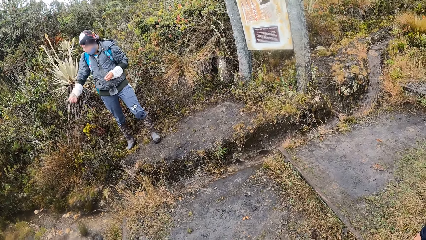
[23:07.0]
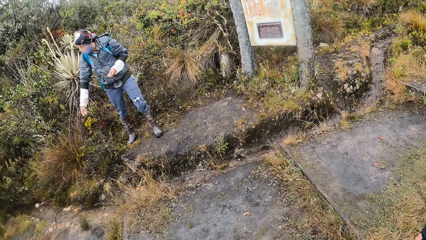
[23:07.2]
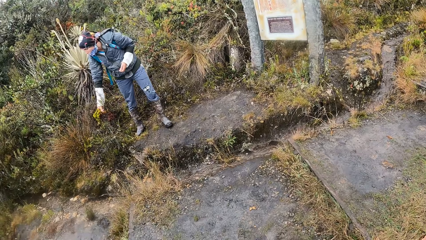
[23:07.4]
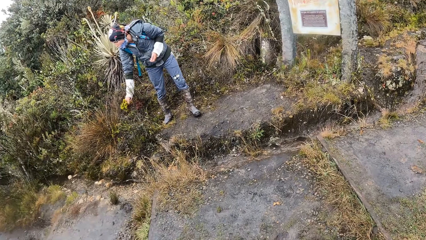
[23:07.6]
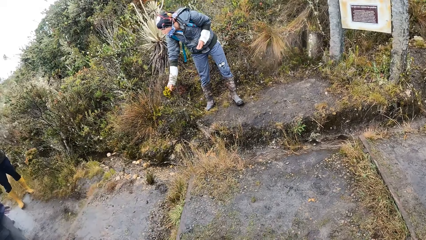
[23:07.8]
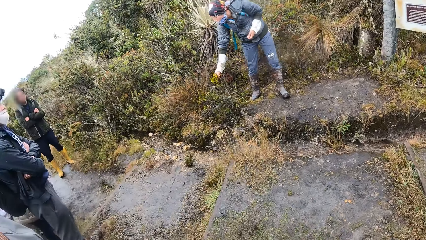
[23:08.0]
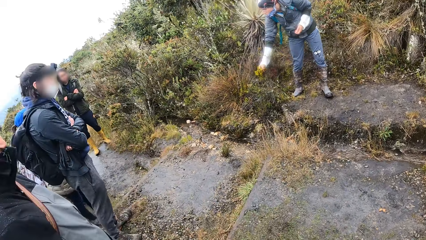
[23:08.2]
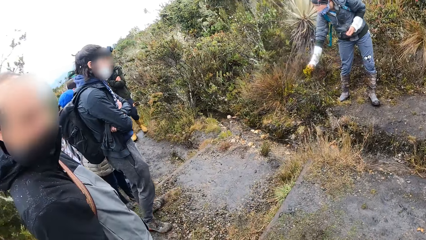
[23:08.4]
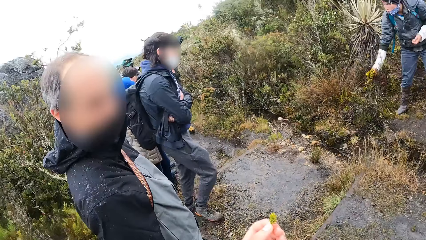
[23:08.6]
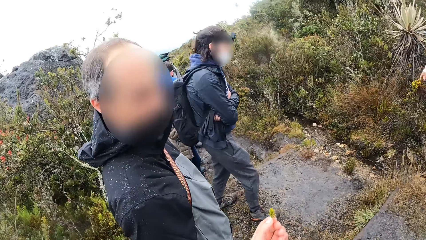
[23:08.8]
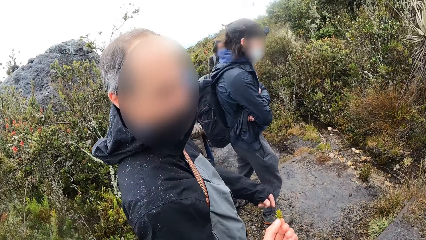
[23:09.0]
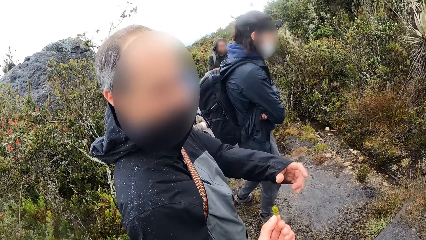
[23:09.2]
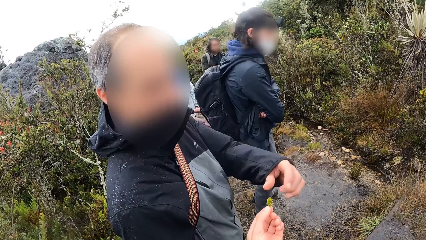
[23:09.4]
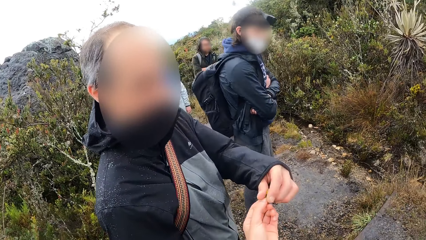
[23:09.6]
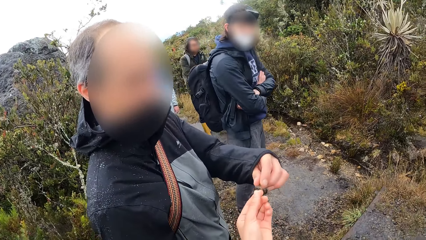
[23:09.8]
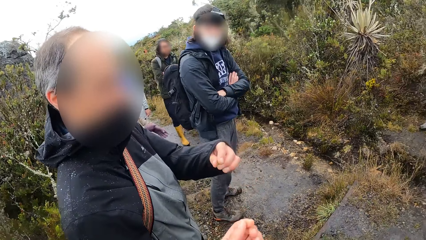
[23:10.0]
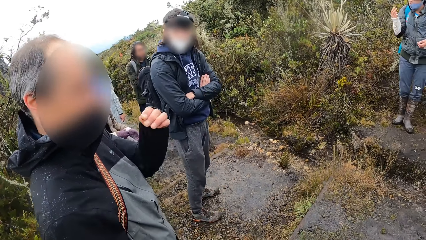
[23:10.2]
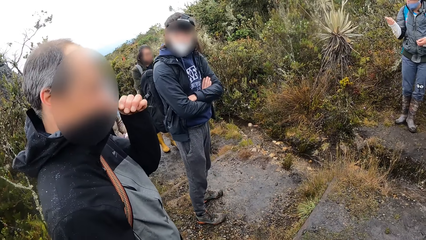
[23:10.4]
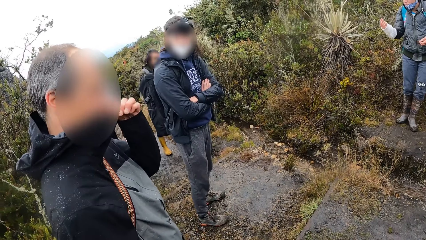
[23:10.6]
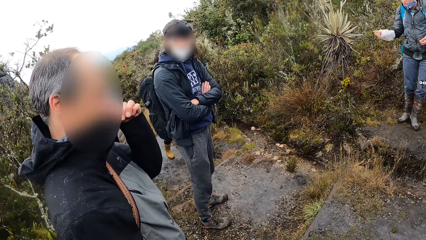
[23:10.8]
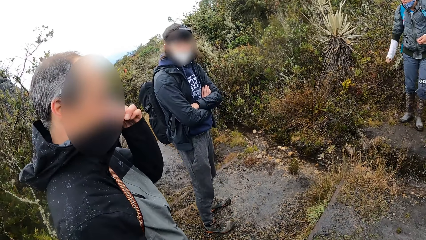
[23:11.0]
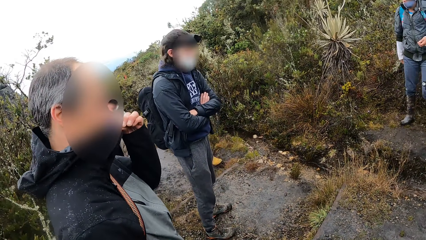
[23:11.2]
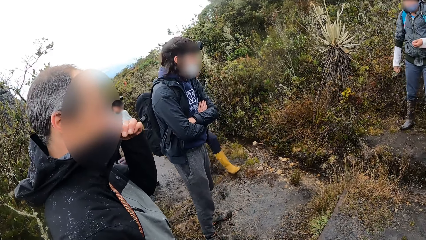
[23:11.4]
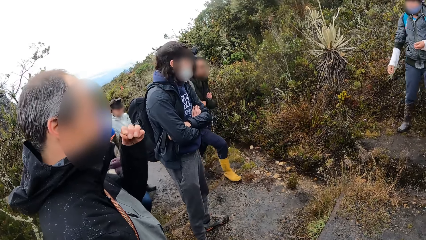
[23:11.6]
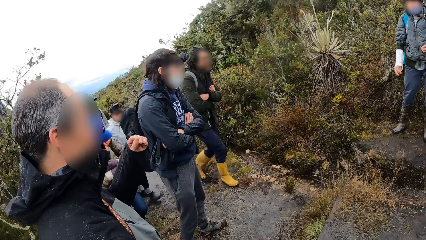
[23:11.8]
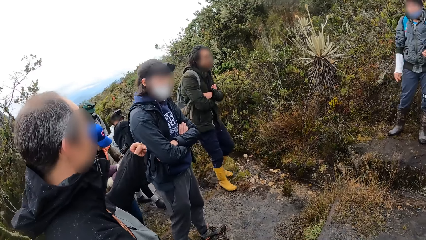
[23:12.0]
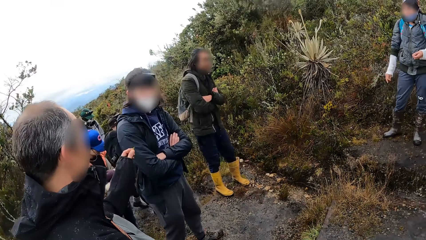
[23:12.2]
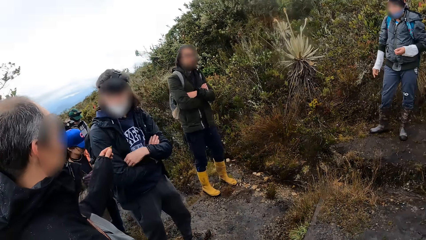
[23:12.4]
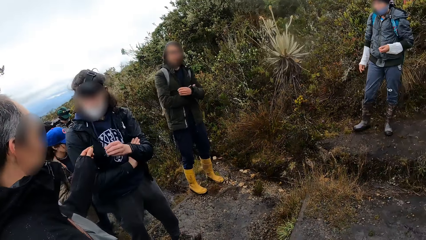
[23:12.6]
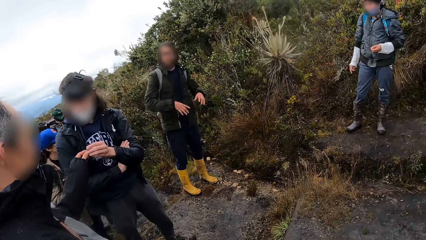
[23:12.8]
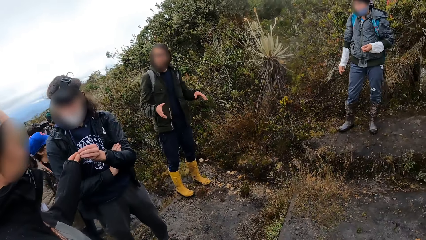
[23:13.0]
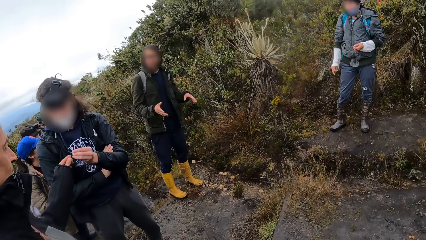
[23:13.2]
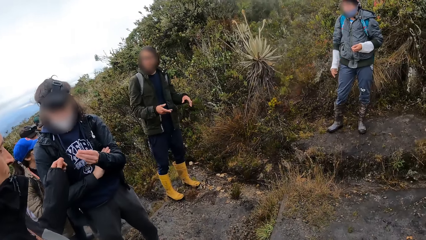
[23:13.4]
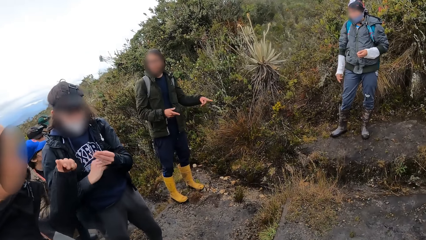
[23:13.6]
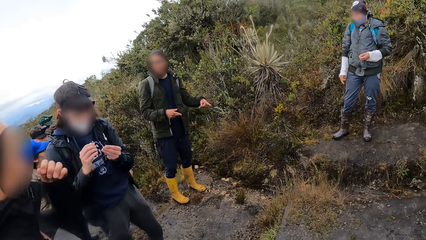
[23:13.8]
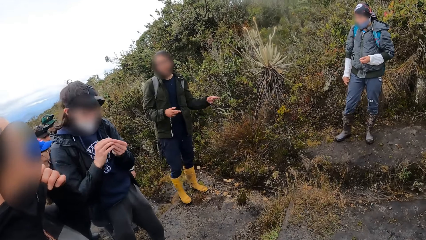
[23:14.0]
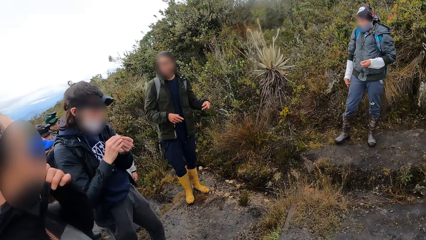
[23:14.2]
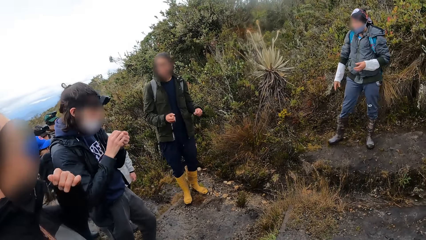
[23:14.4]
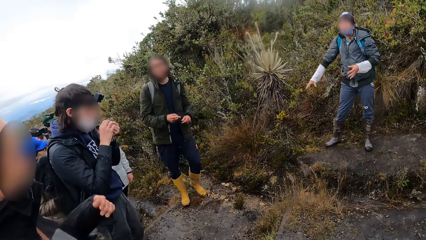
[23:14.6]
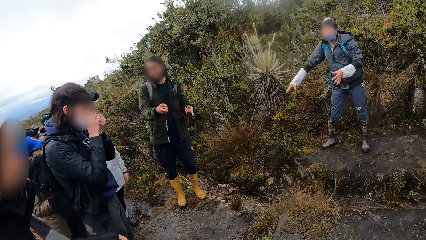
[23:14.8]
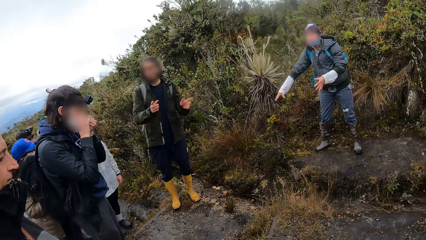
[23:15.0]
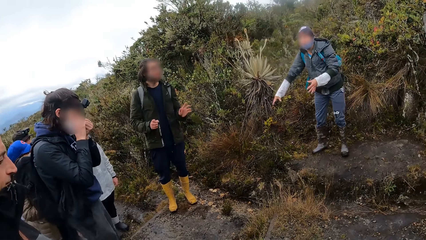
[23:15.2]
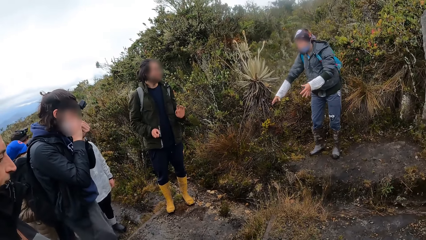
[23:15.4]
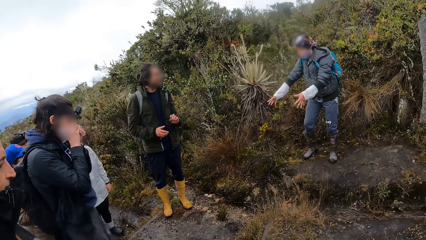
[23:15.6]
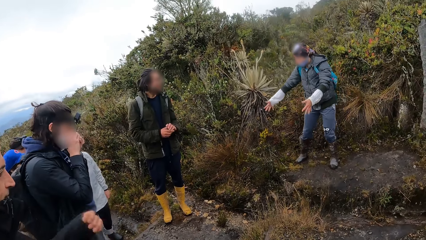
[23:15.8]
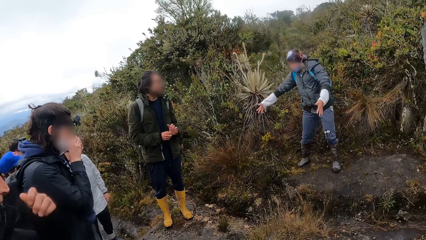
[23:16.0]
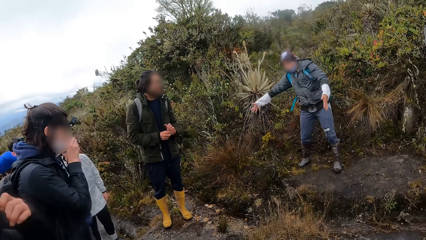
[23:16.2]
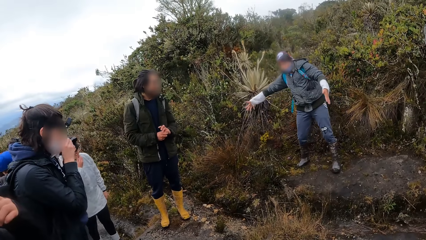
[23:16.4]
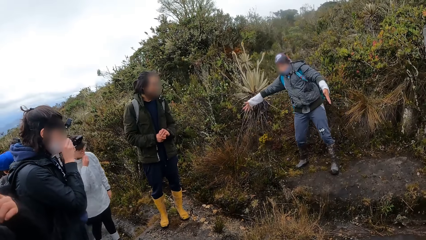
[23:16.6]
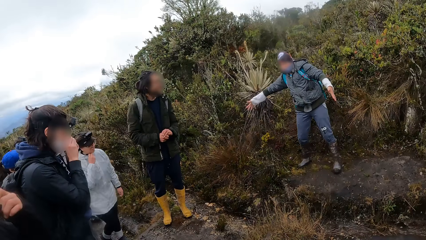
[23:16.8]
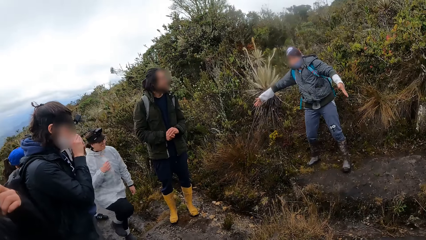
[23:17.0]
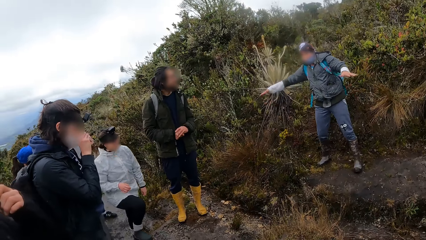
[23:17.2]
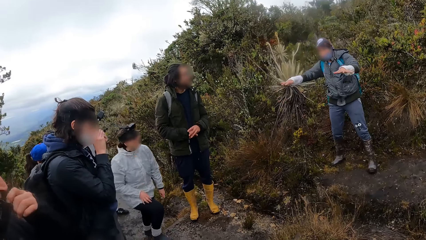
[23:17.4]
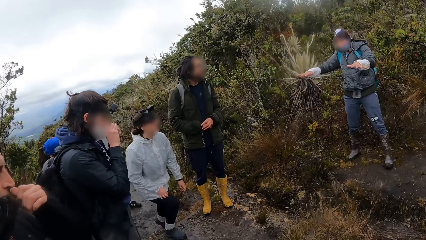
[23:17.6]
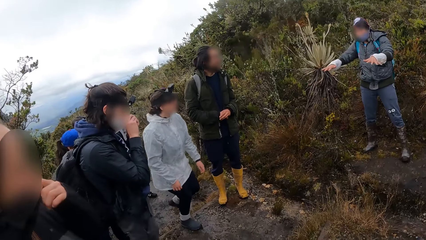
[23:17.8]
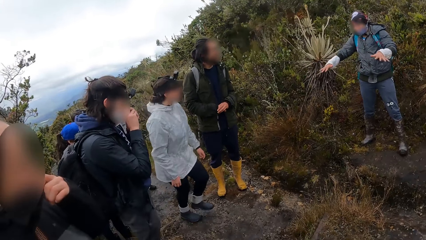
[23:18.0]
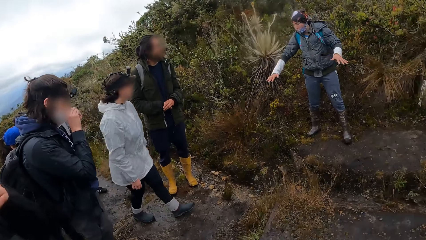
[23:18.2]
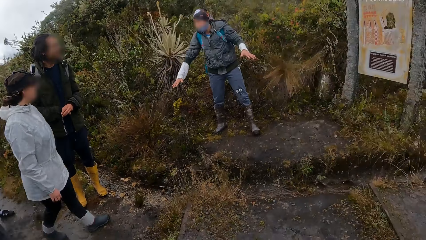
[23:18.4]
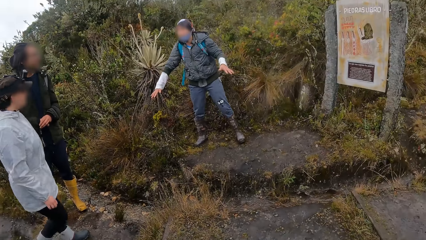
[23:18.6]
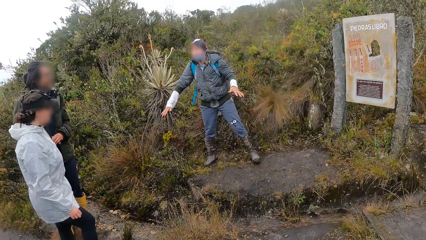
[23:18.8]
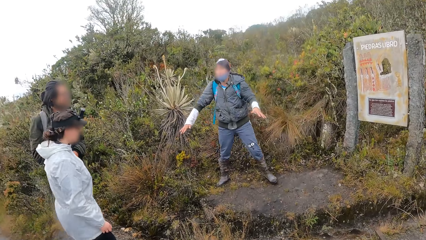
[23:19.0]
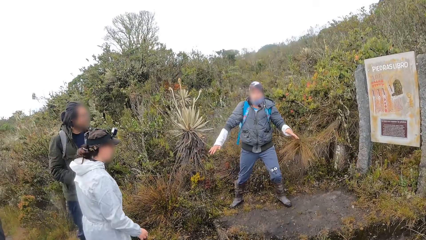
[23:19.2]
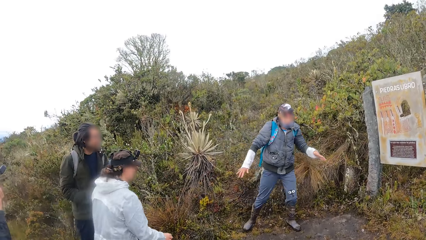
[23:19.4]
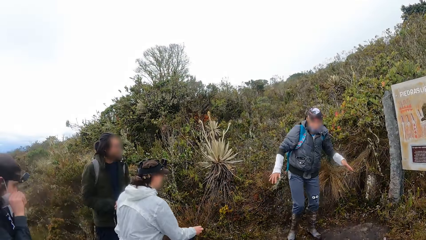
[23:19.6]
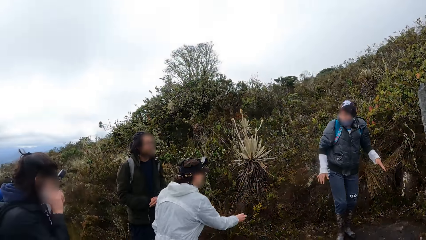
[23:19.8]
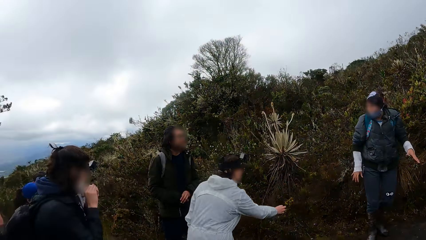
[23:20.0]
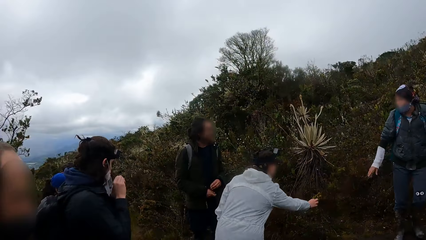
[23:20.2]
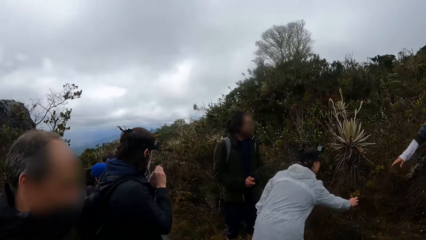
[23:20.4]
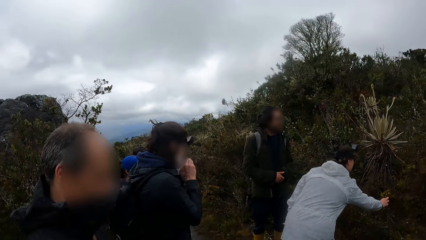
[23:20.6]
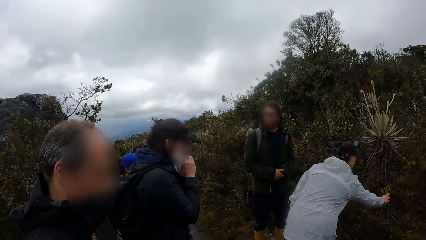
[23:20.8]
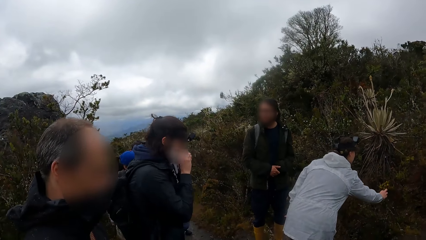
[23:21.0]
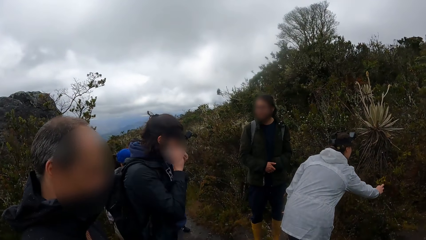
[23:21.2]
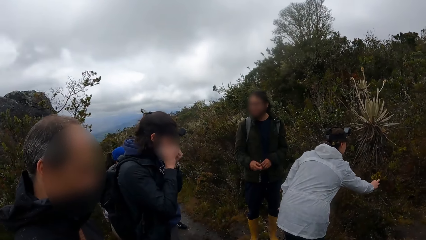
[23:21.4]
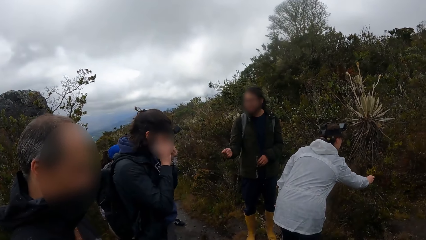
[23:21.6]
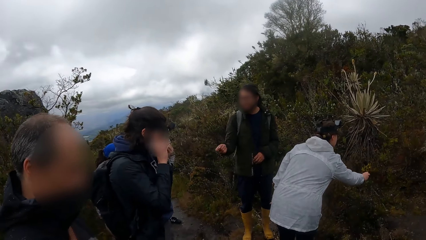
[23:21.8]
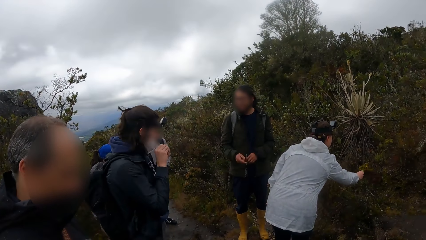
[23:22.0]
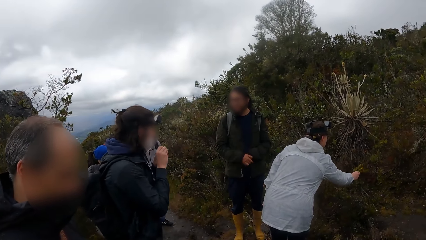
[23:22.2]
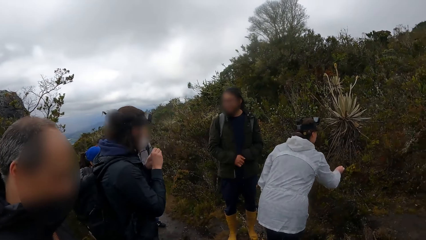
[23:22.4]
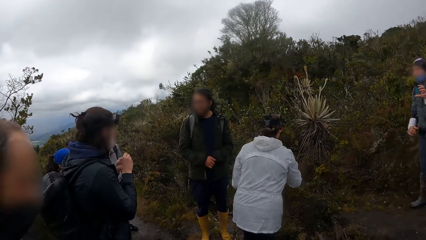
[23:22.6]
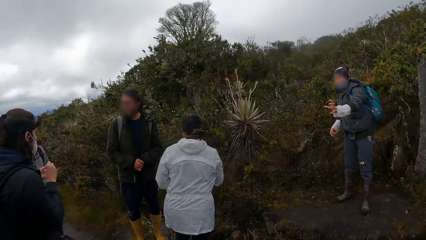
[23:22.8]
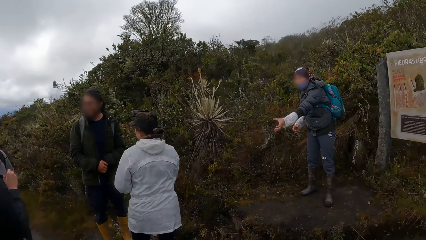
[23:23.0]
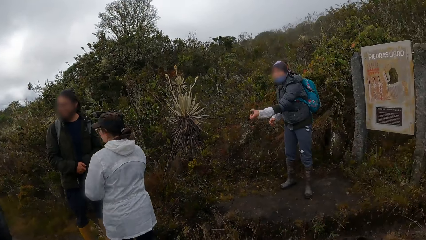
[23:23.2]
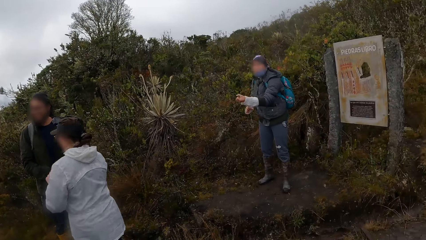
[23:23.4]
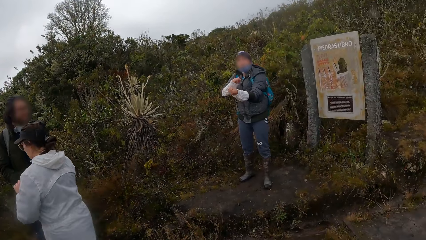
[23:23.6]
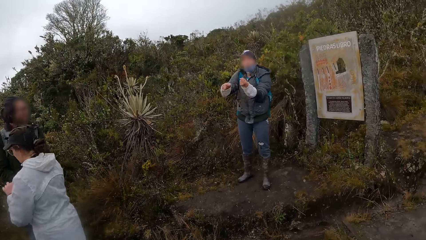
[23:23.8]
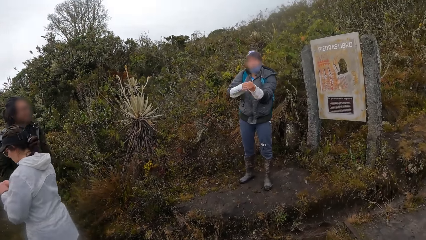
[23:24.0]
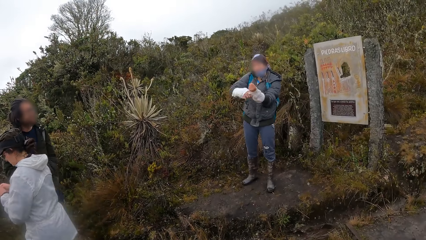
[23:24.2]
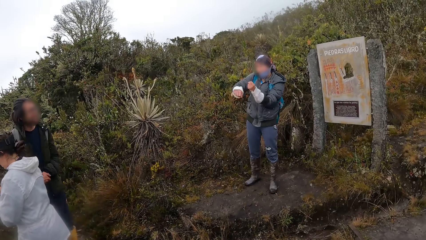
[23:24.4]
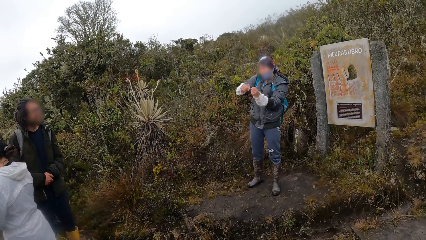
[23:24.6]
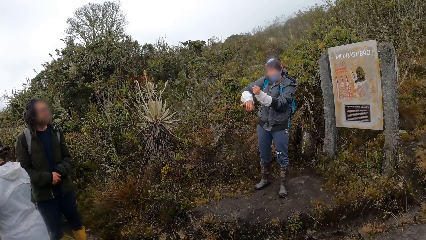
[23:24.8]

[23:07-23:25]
A woman touches the plant with her right hand. A man holds a tree. The camera wearer interacts with another man. She gives the flower to the second man with her left hand. The second man smells the flower, gives the flower to someone, and touches the nose. Another man moves the hands. The first woman interacts with the camera wearer and the group of people. The camera wearer looks around. Another woman touches the plant with her right hand.
